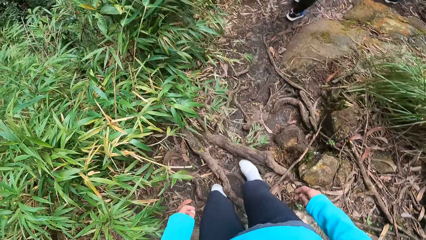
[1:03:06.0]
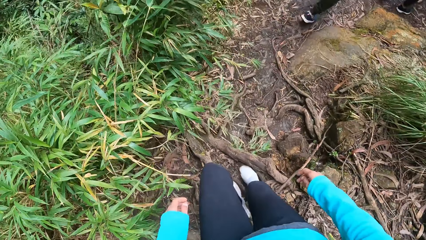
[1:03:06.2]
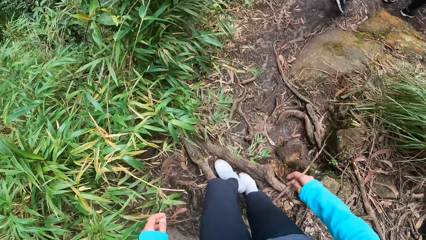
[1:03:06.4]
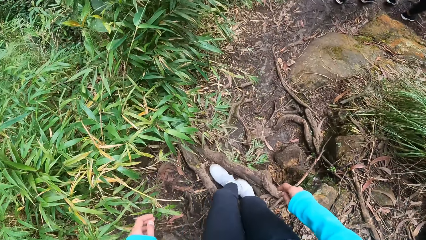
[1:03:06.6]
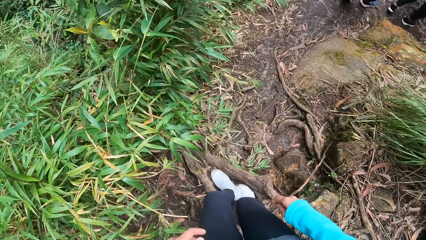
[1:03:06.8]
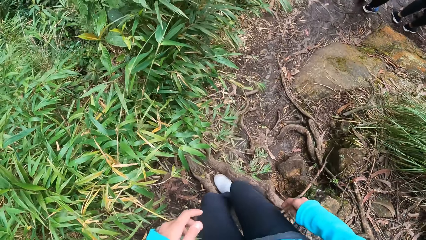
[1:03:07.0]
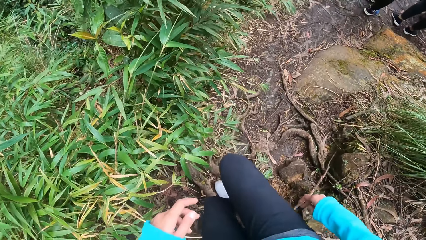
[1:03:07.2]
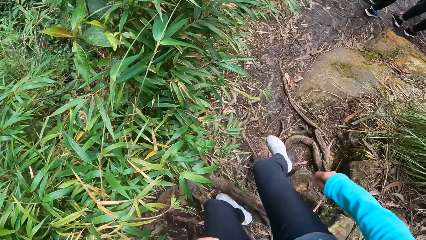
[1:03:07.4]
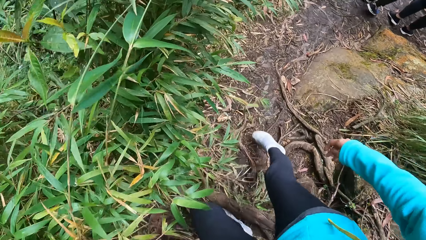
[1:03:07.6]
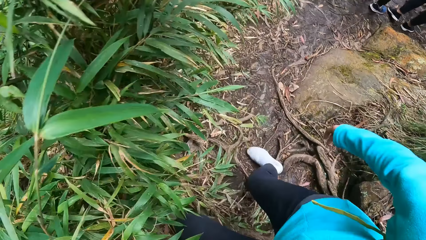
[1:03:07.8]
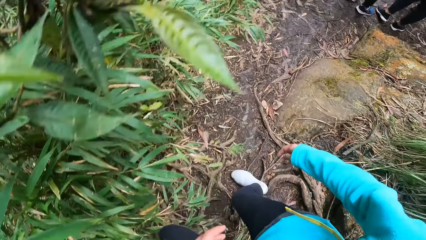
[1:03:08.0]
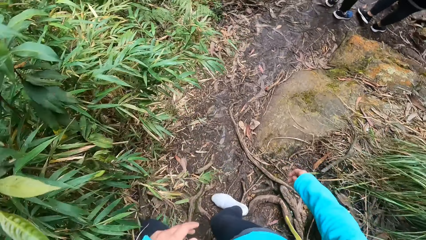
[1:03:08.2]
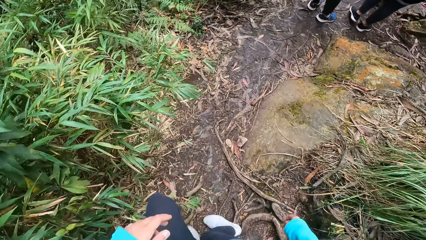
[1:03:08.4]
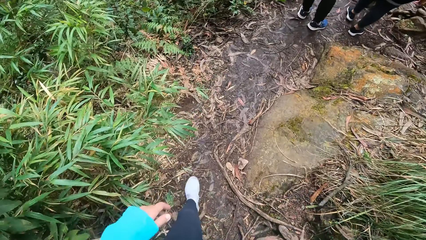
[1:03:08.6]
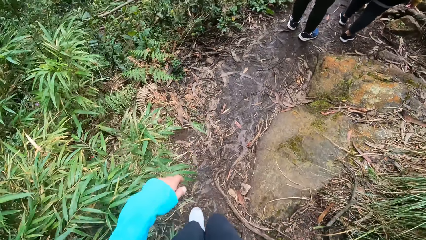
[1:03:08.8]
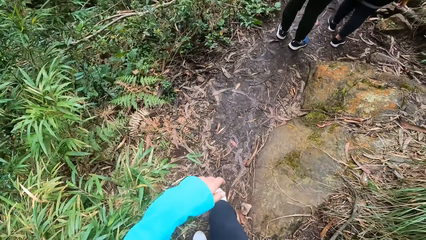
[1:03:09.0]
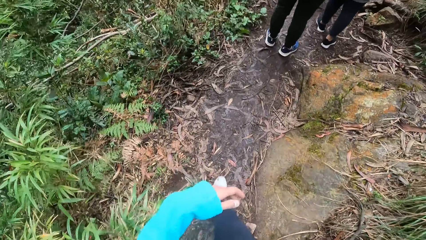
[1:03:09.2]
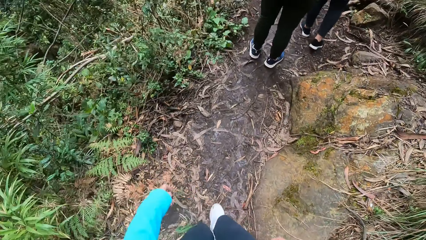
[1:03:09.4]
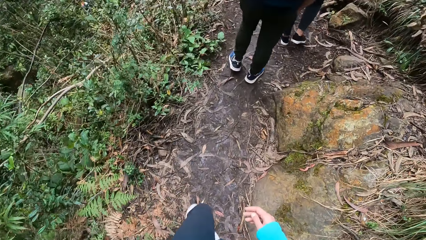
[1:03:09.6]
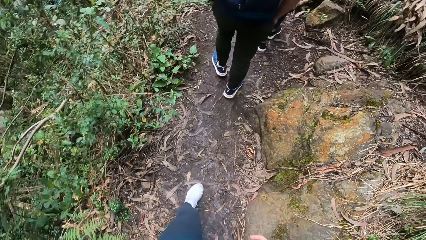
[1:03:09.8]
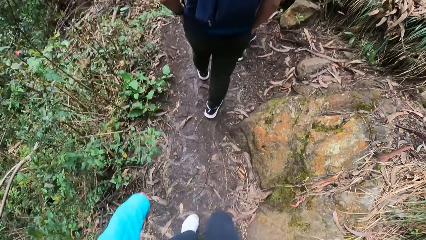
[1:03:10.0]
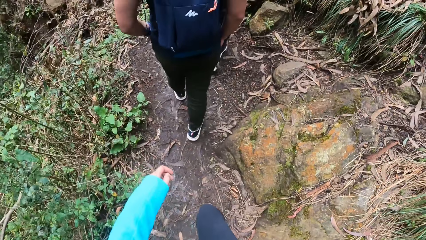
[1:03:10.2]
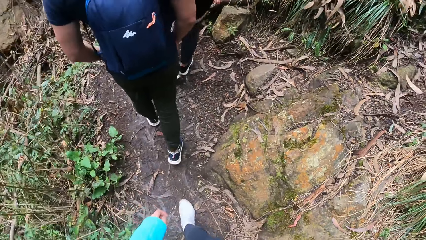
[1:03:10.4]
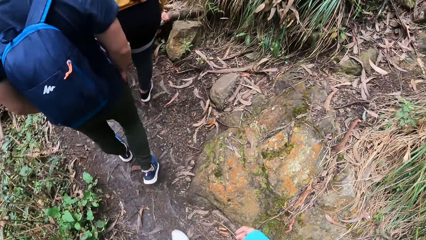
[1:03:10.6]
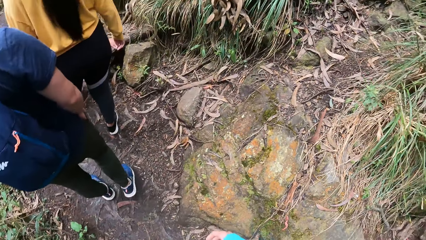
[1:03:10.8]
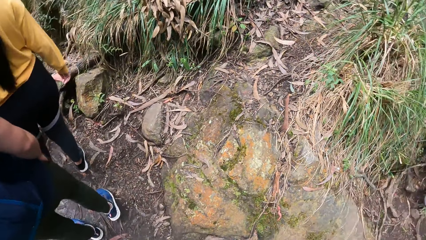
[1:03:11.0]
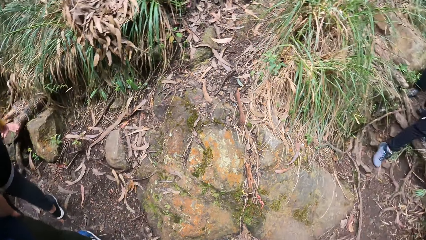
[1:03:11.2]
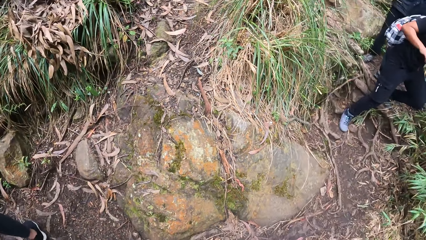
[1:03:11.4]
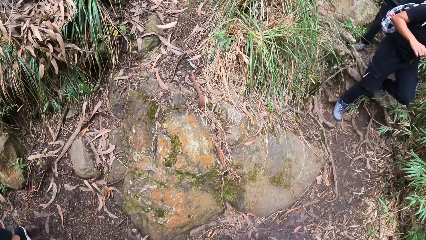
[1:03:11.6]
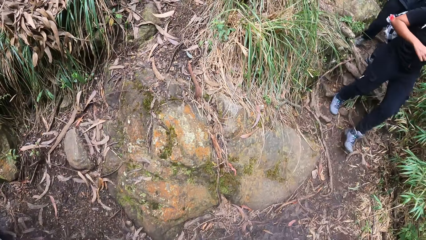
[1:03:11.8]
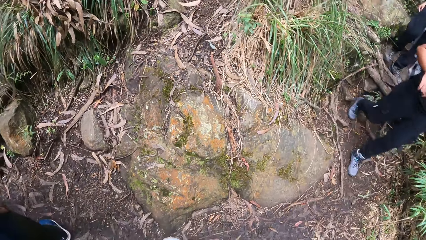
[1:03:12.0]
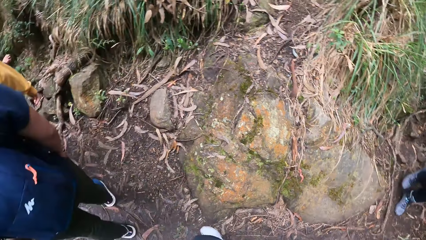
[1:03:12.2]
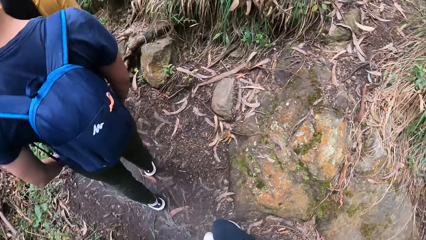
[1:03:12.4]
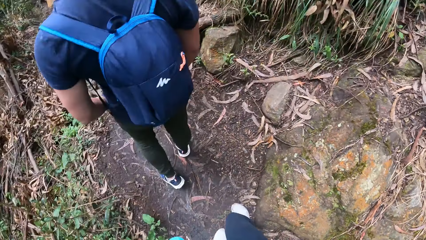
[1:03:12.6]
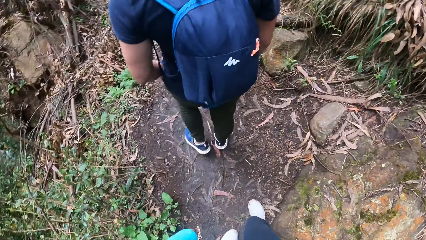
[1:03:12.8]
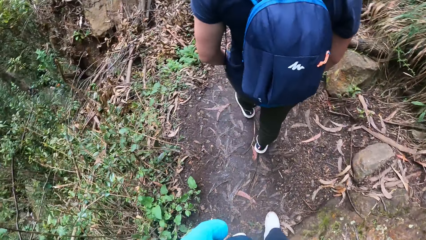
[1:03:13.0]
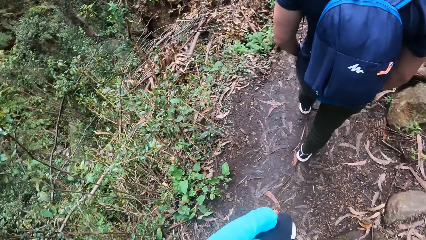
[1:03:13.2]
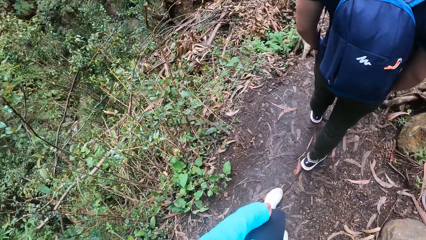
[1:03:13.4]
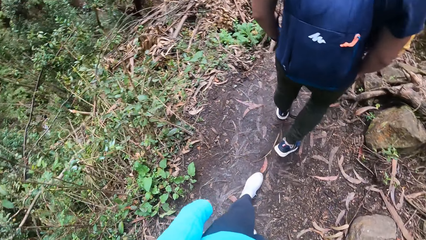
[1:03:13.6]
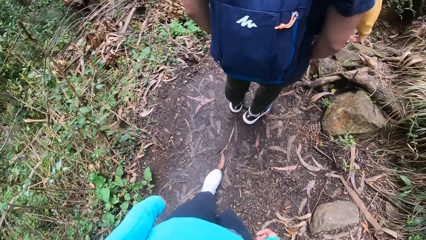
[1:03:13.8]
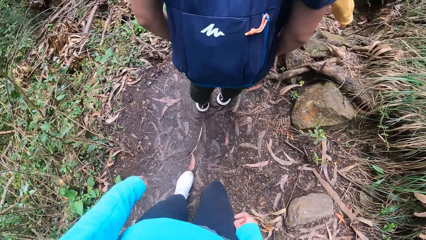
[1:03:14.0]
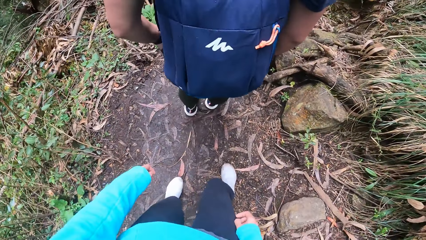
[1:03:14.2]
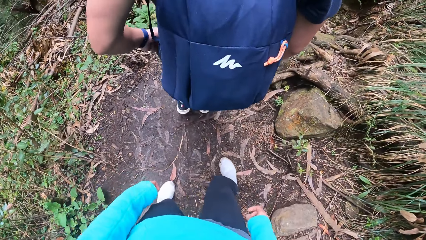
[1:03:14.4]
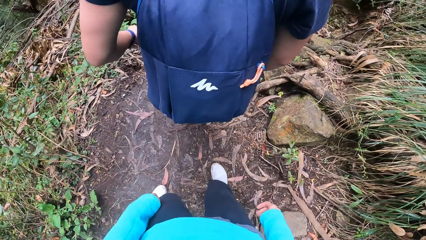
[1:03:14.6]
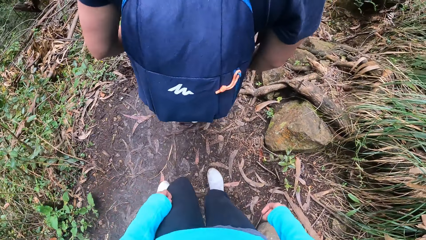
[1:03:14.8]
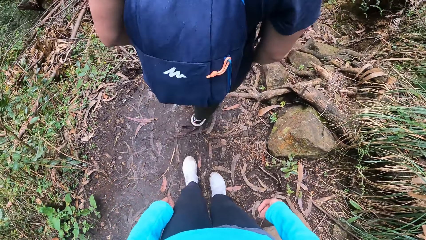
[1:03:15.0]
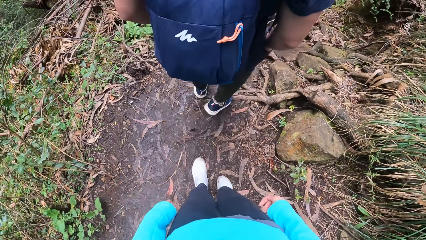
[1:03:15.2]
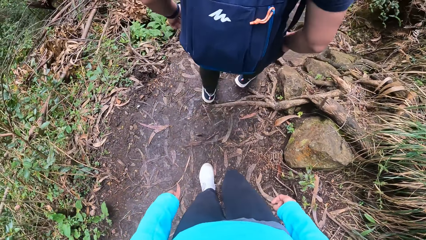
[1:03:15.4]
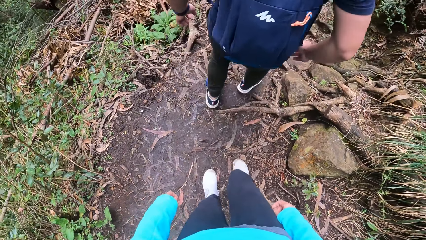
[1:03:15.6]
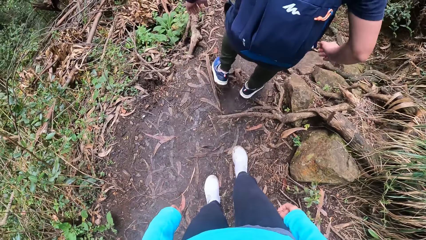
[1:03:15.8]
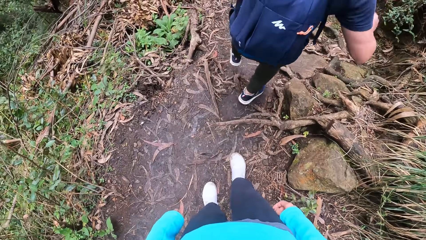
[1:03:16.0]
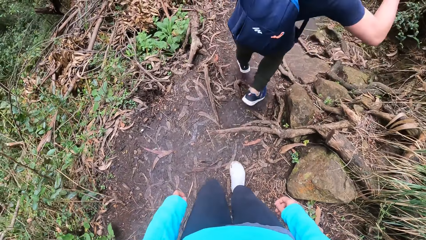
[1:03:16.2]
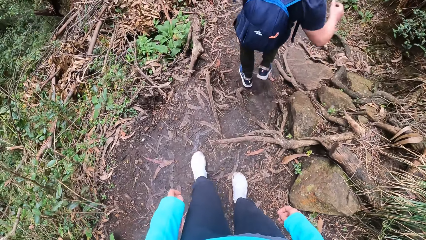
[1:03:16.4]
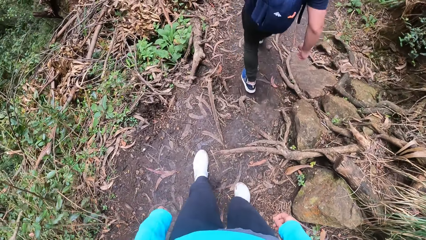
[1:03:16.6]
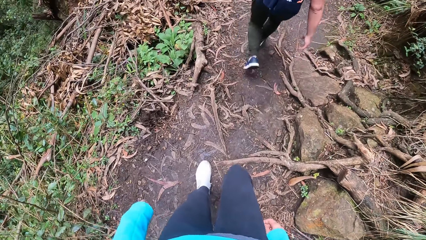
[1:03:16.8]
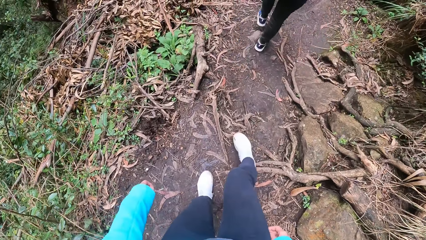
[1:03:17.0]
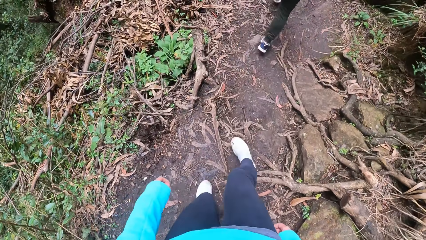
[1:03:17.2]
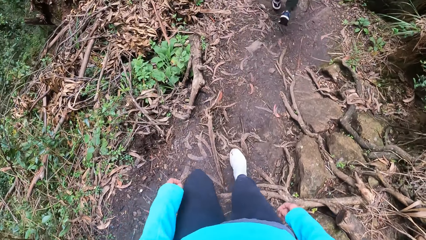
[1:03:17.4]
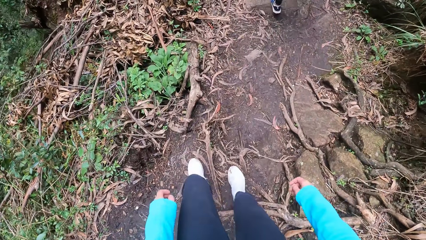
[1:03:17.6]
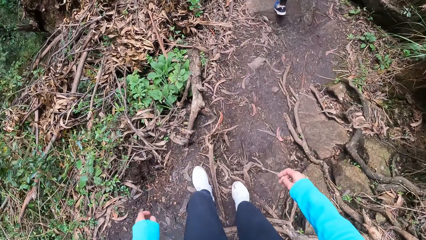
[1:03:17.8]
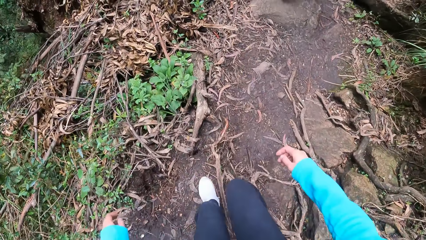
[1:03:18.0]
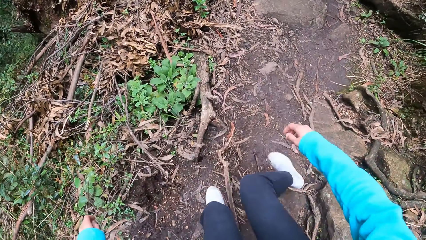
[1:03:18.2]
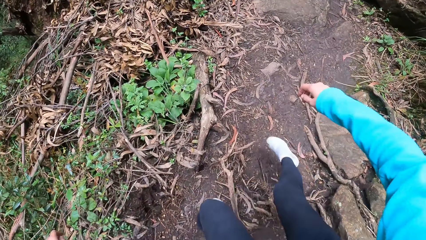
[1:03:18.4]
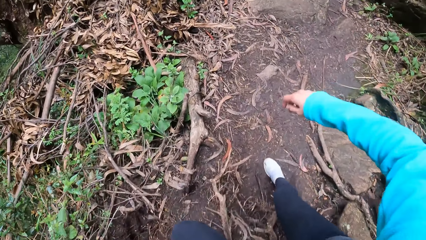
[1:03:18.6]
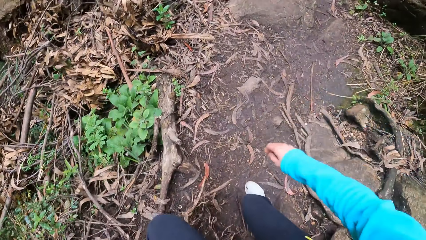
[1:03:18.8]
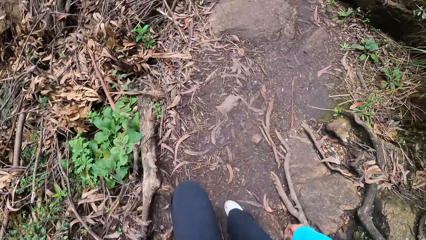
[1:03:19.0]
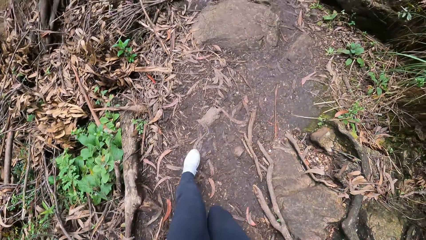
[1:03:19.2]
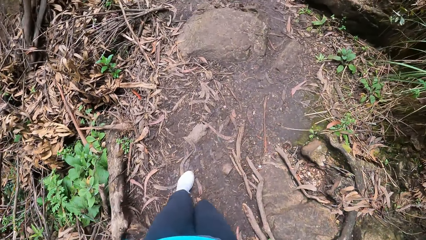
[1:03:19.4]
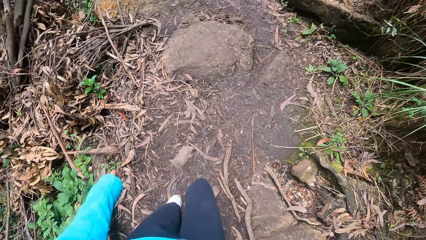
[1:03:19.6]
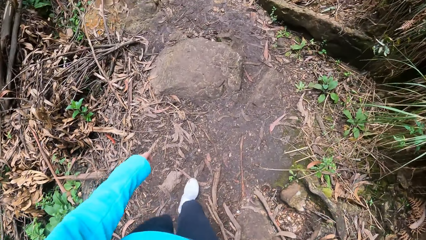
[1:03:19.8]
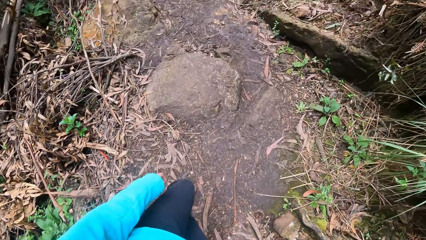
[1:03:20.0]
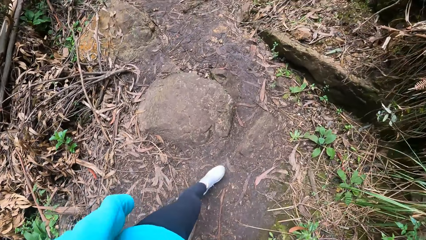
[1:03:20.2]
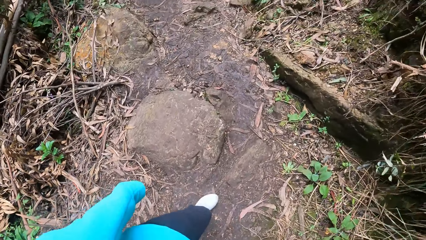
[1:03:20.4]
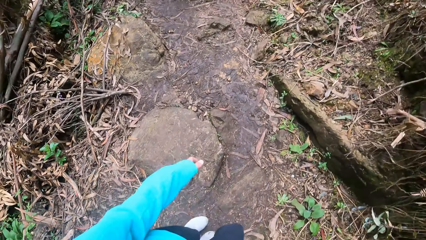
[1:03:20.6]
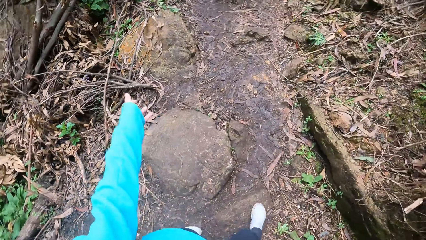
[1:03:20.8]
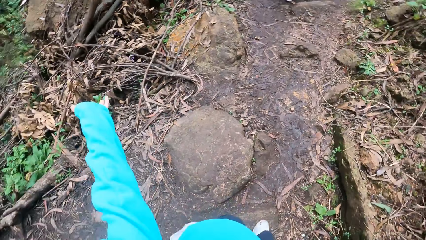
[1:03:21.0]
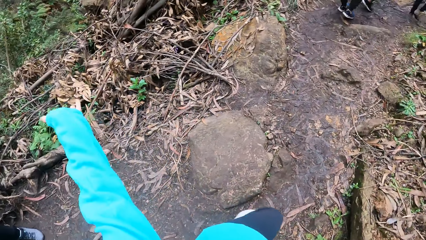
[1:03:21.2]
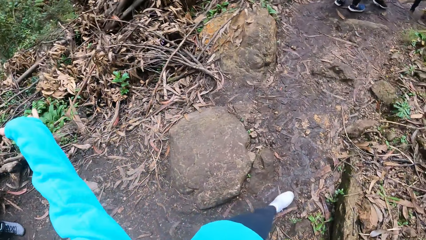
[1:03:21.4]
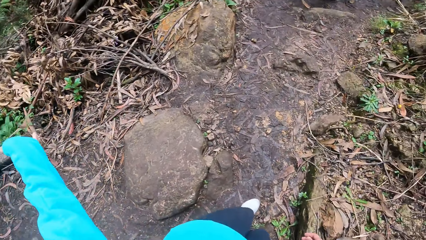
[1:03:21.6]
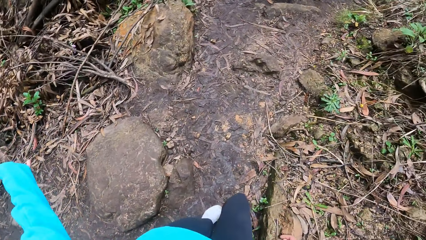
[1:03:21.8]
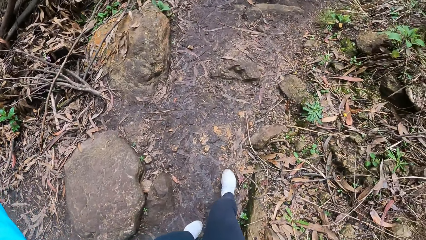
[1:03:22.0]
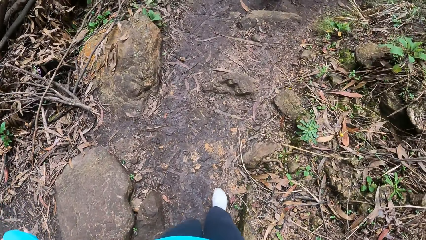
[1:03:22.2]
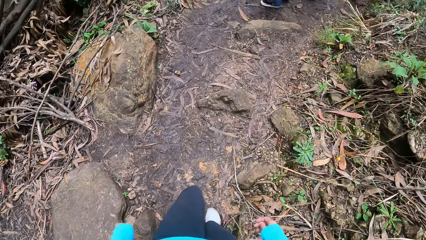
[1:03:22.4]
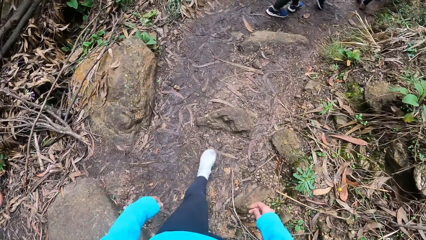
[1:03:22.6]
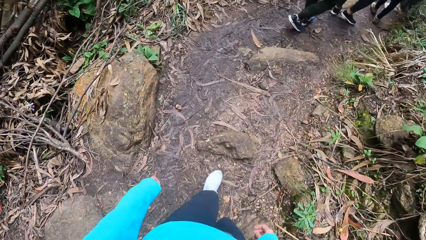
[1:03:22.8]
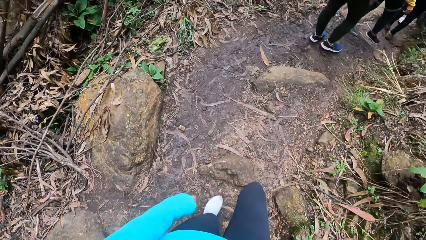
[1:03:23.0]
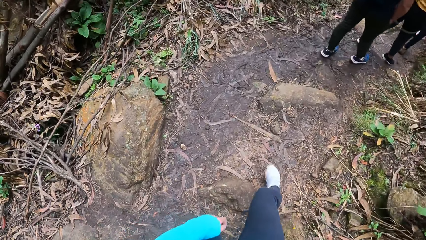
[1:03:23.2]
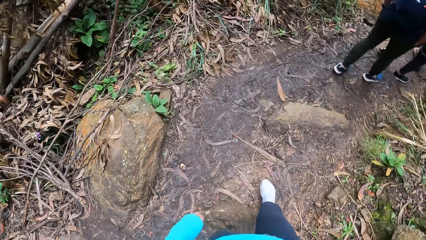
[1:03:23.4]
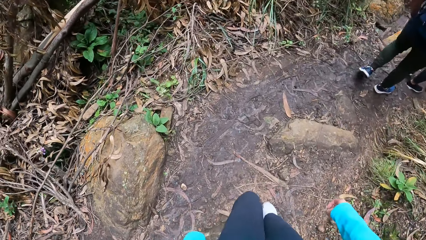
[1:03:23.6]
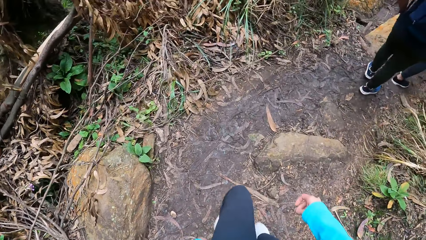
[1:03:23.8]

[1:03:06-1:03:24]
The camera wearer looks at the roots on the ground. They step on the roots. They step off the roots. They follow the pathway. They look around. They look at a person's backpack.
